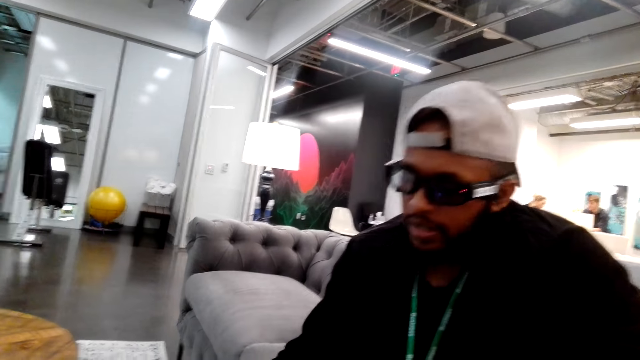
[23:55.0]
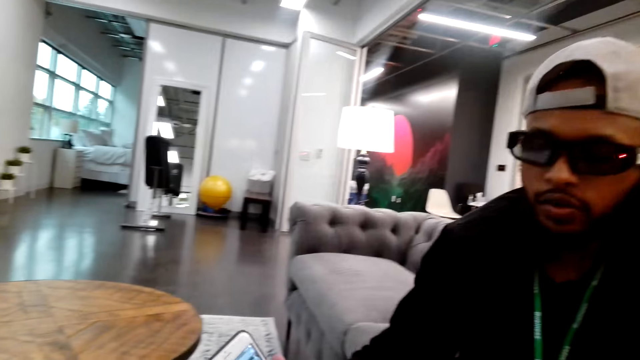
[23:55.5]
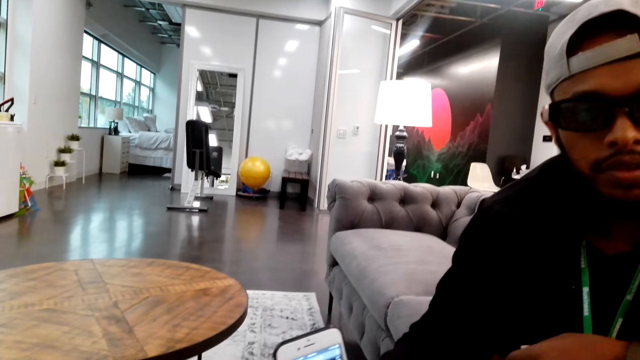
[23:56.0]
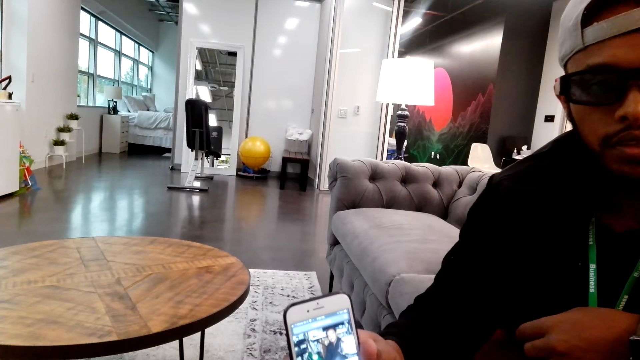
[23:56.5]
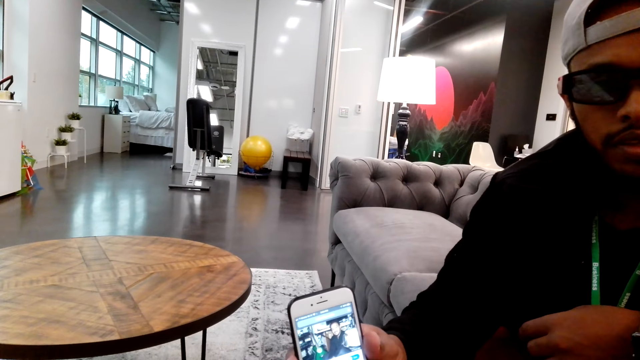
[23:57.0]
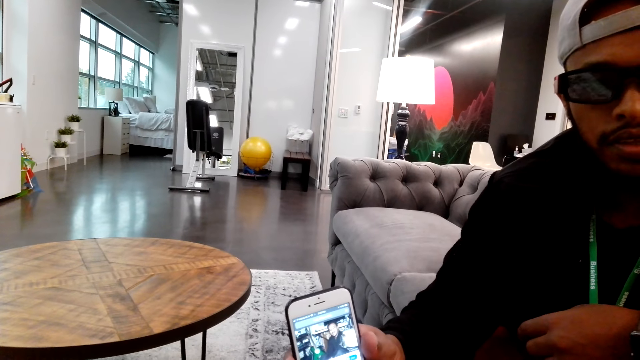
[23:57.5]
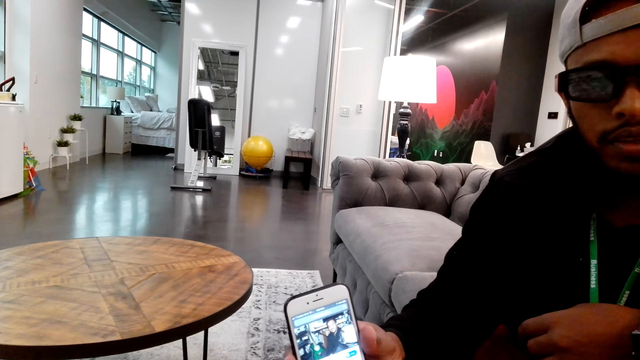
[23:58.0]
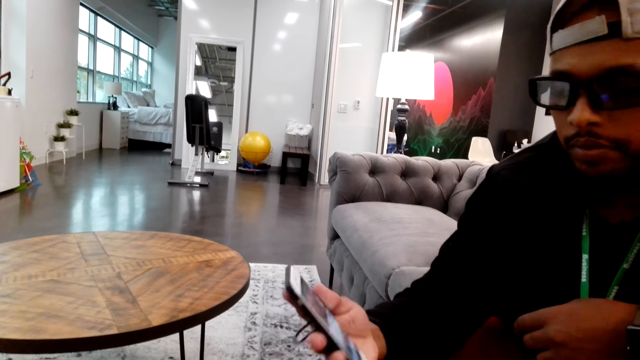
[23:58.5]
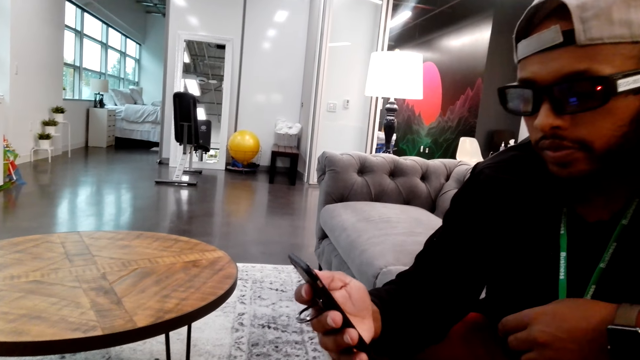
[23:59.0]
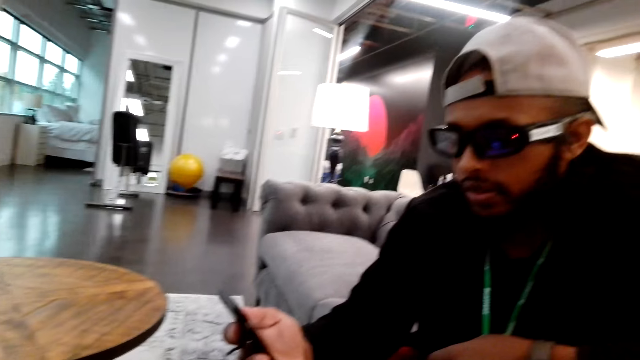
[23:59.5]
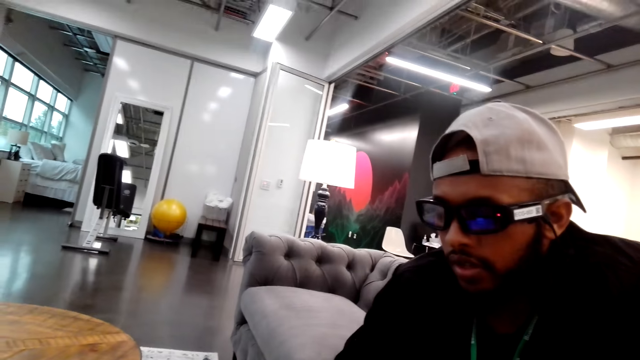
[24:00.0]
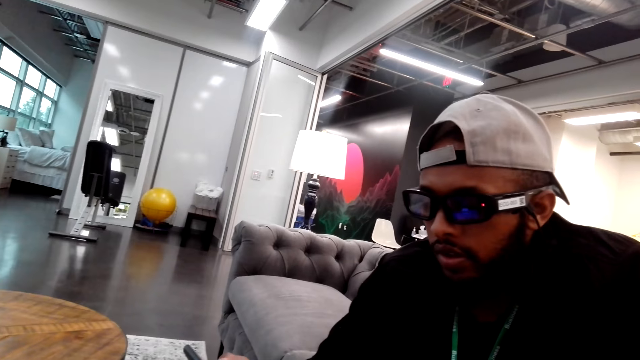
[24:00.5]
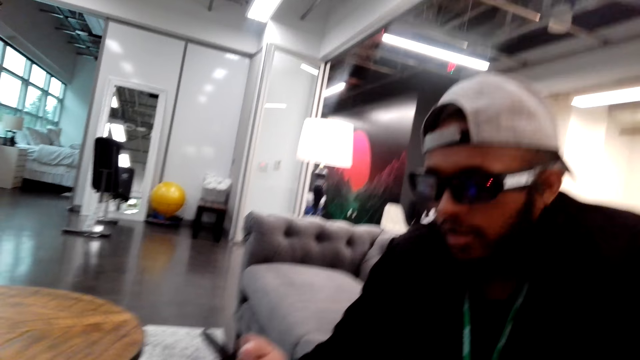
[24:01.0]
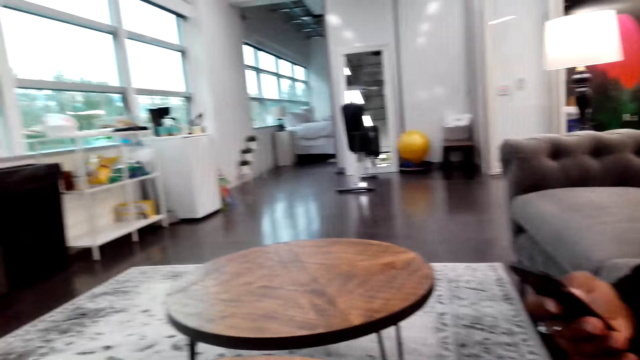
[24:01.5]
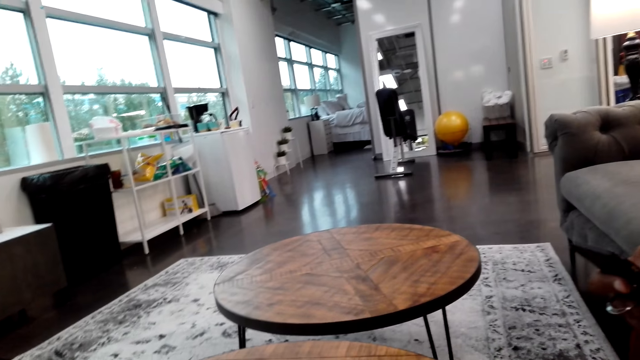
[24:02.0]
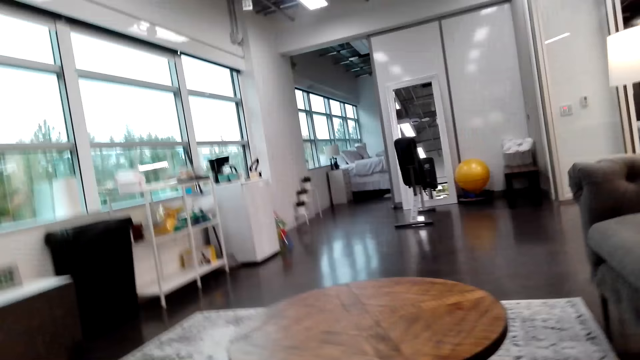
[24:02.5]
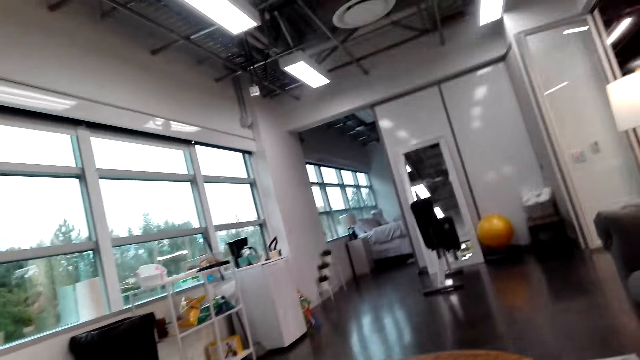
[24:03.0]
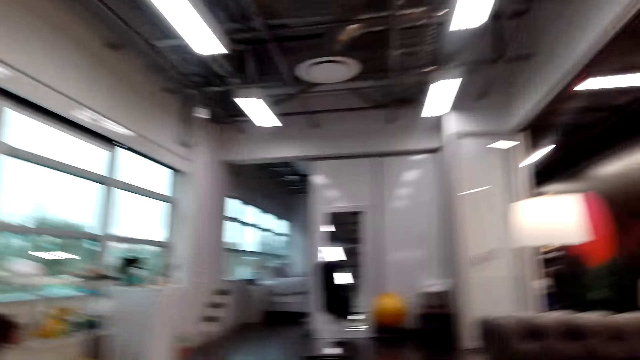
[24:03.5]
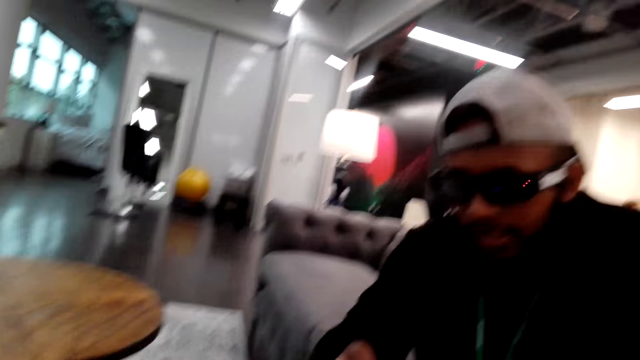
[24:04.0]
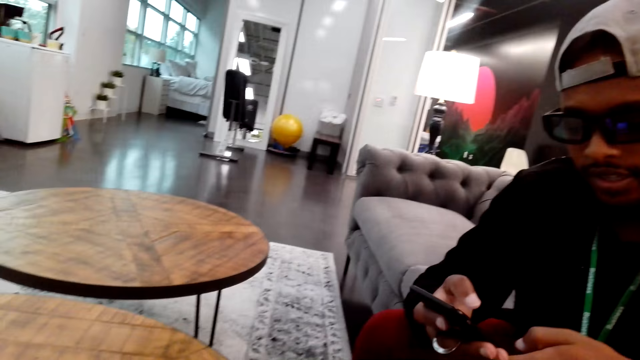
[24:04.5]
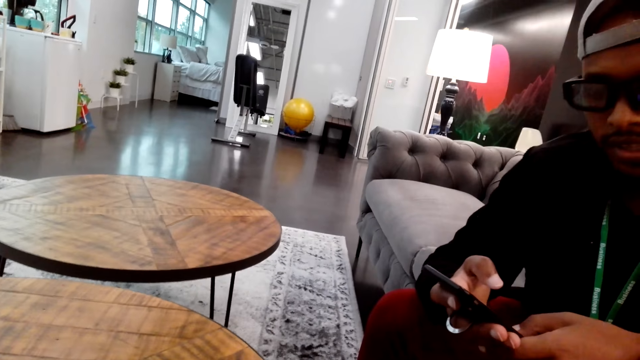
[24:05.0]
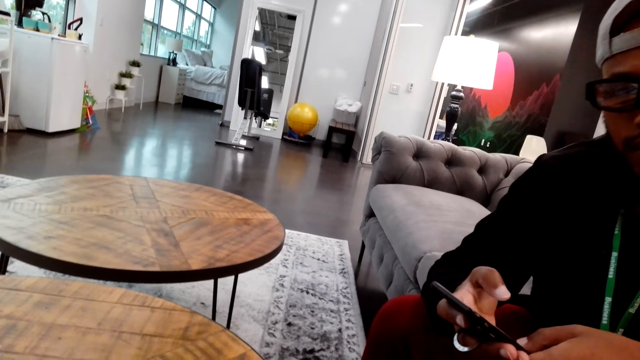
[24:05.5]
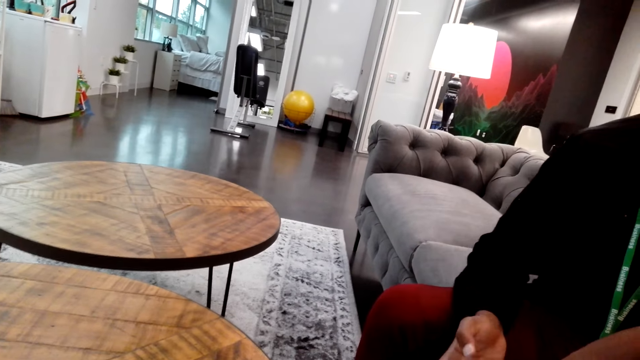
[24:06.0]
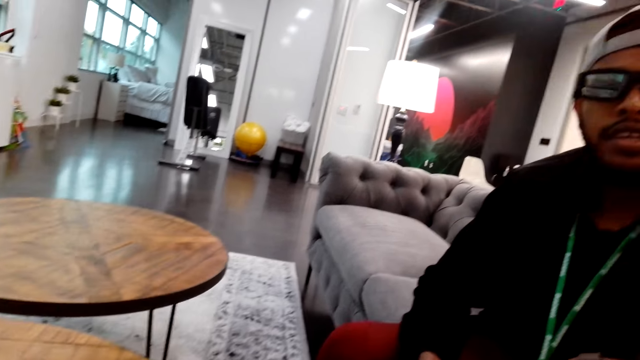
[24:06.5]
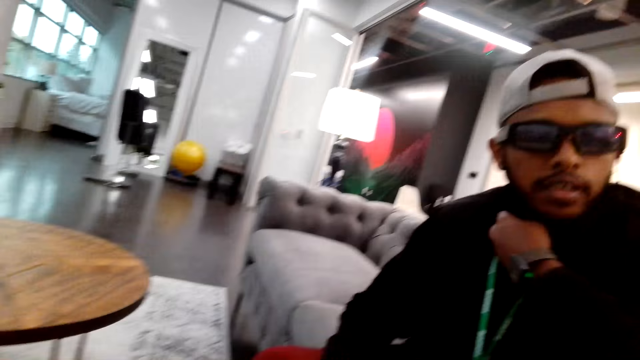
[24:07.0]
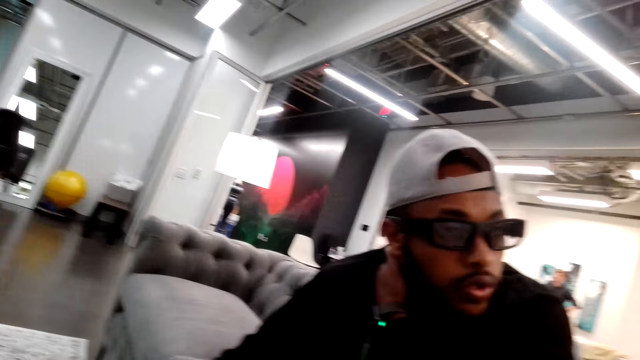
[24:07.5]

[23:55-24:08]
A man shows the camera wearer a photo. The camera wearer talks to the man.

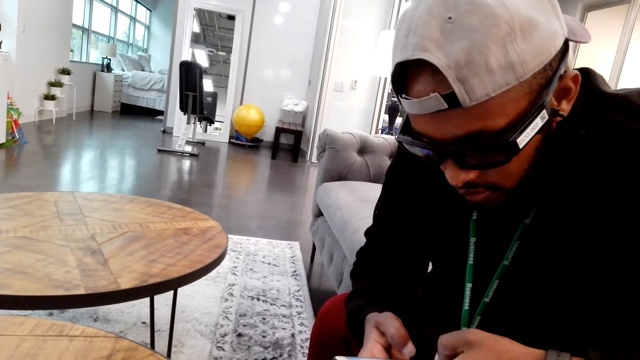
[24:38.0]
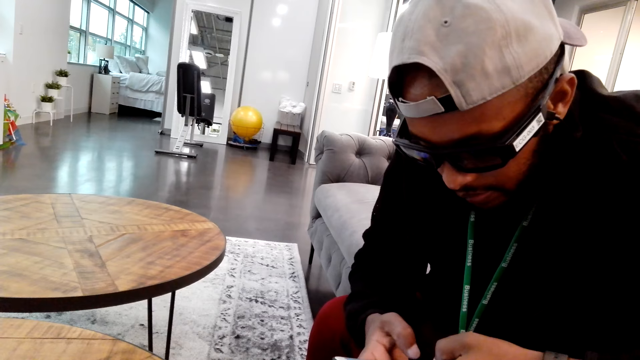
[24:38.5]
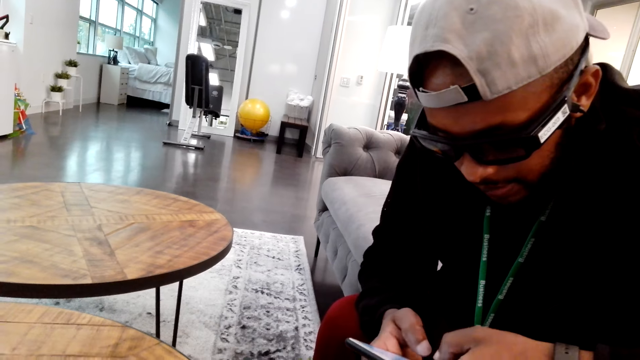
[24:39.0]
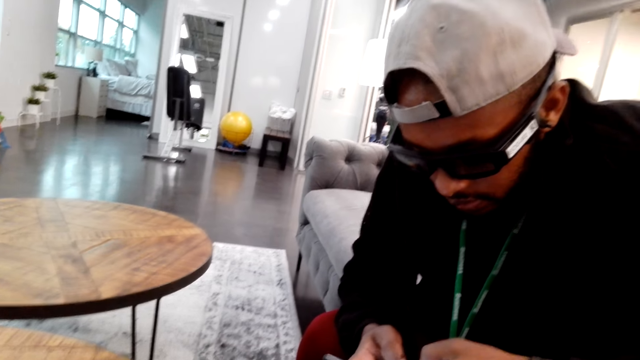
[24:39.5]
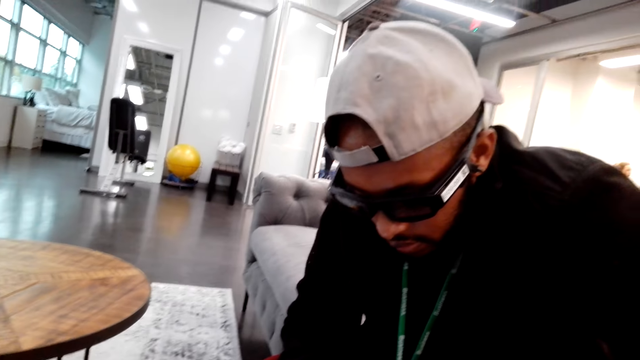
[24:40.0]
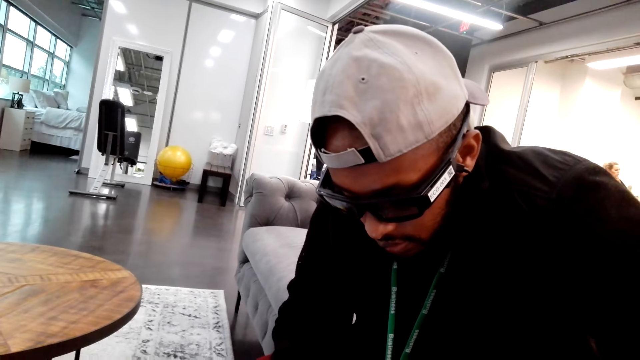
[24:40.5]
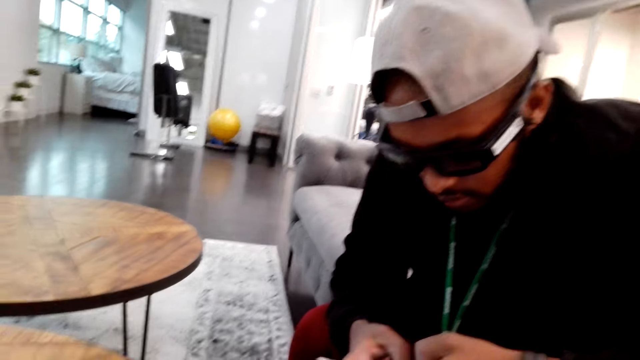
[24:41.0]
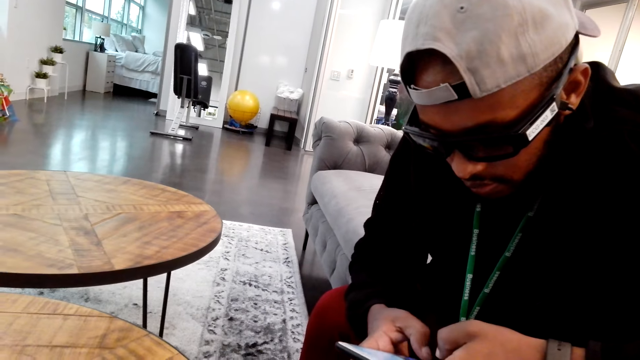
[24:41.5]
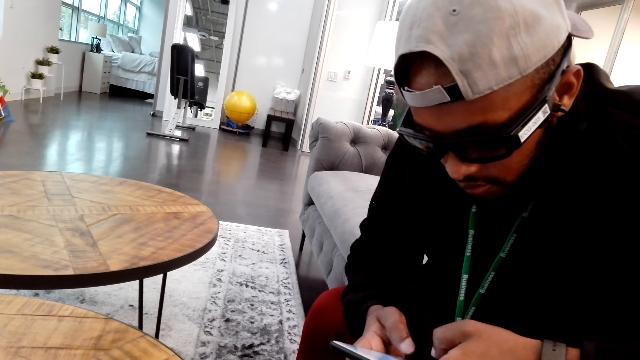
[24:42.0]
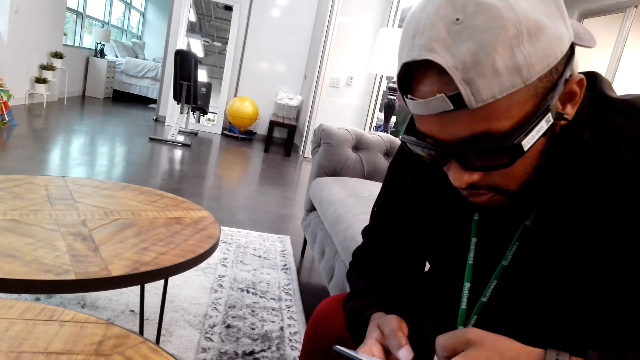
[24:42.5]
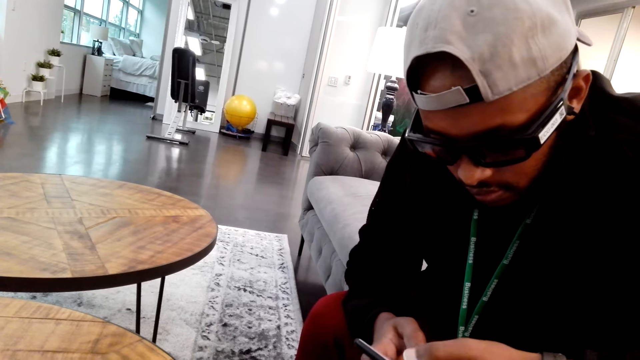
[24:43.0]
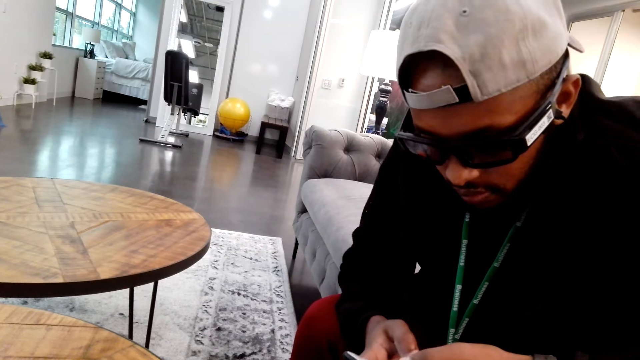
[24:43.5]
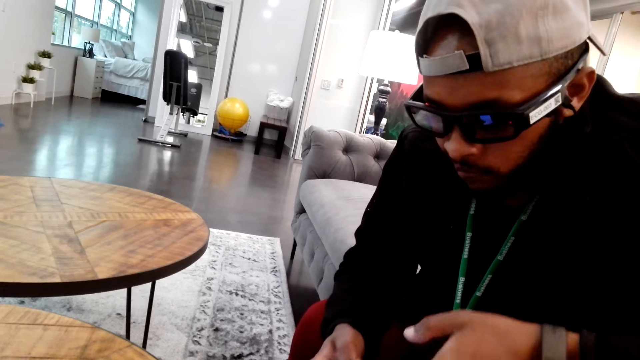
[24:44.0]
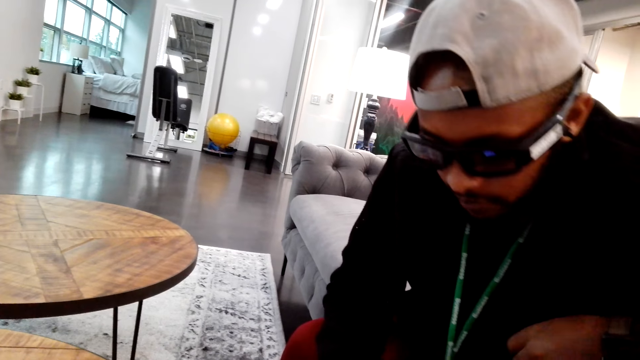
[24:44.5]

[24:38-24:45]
A man operates the phone.
